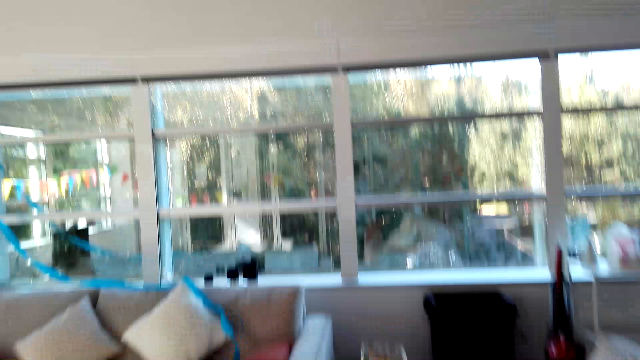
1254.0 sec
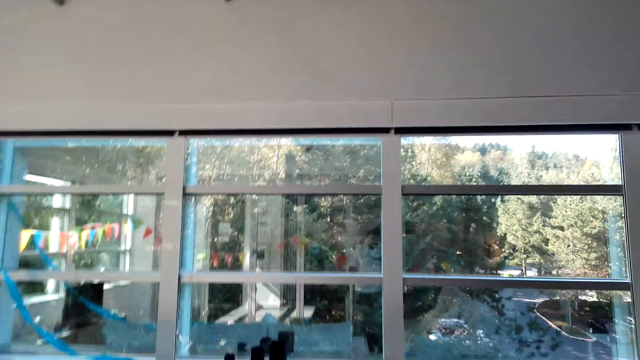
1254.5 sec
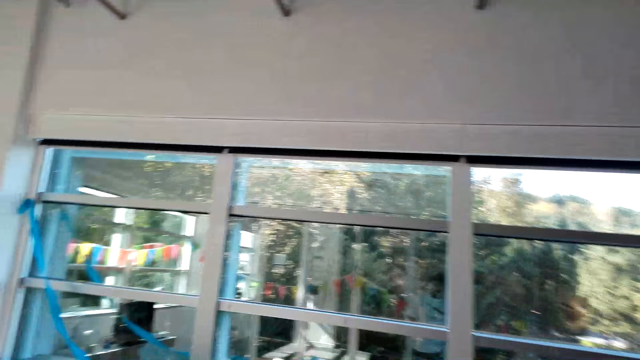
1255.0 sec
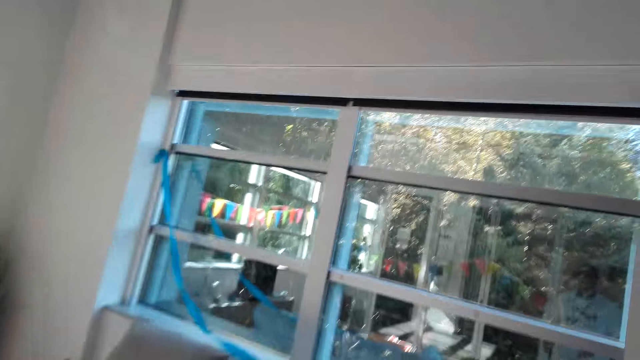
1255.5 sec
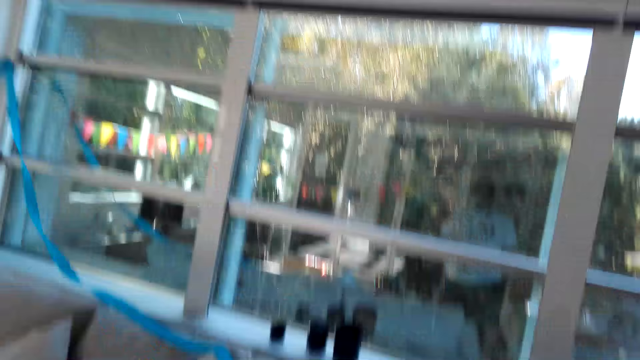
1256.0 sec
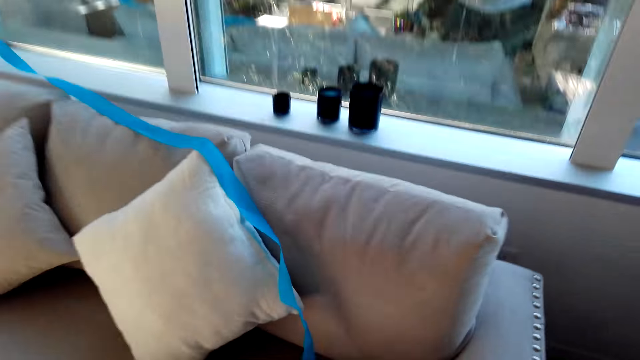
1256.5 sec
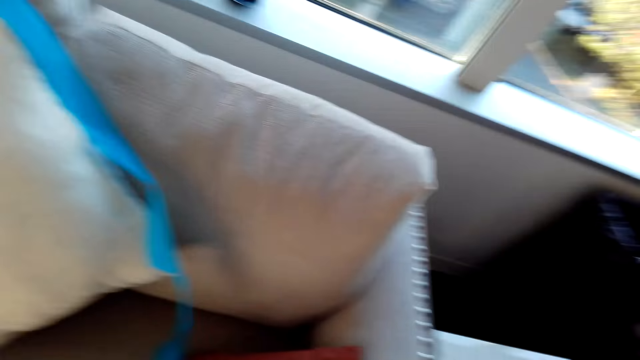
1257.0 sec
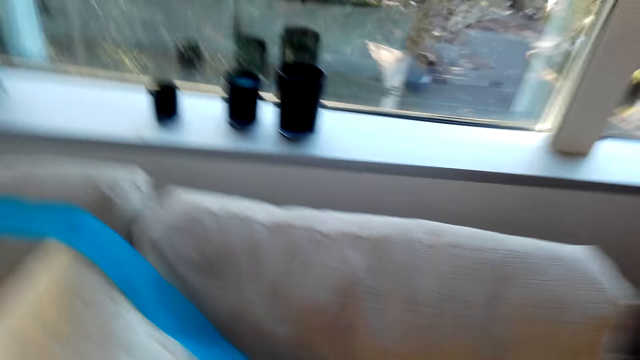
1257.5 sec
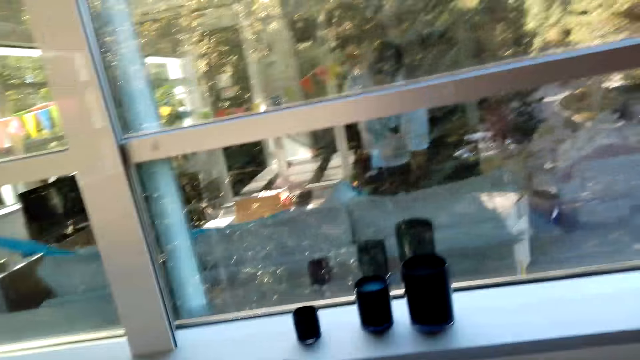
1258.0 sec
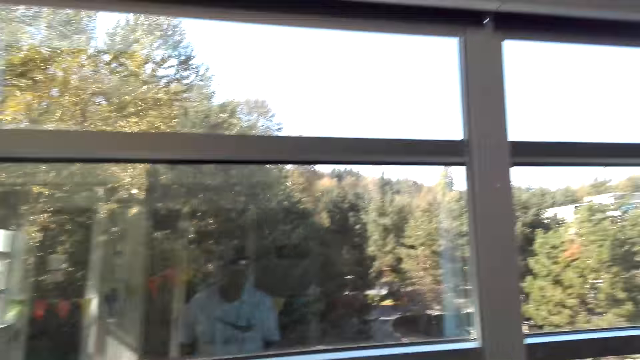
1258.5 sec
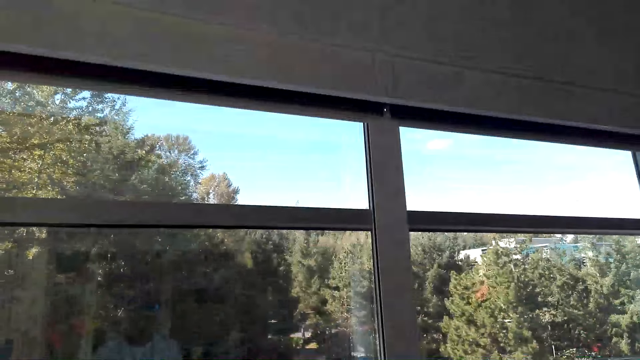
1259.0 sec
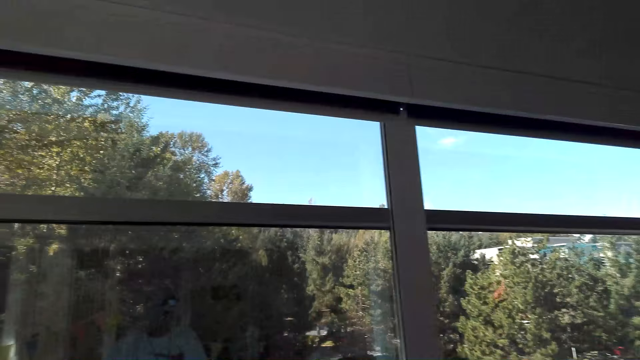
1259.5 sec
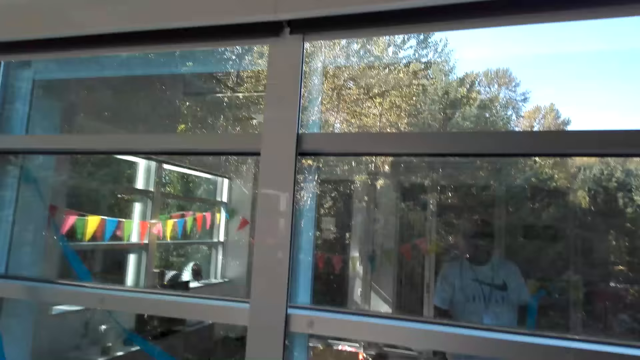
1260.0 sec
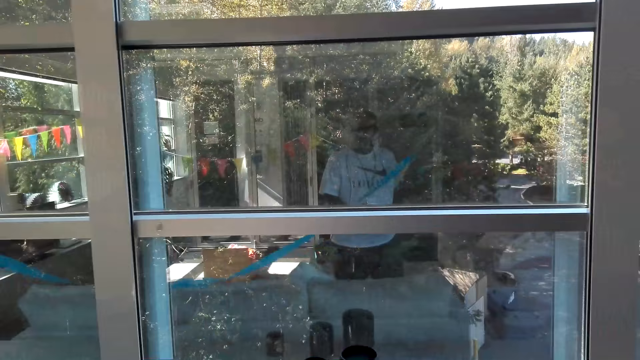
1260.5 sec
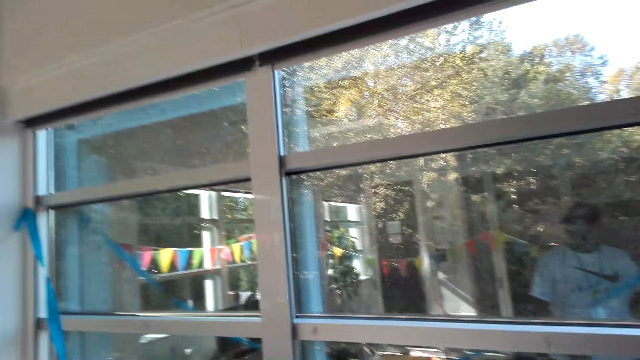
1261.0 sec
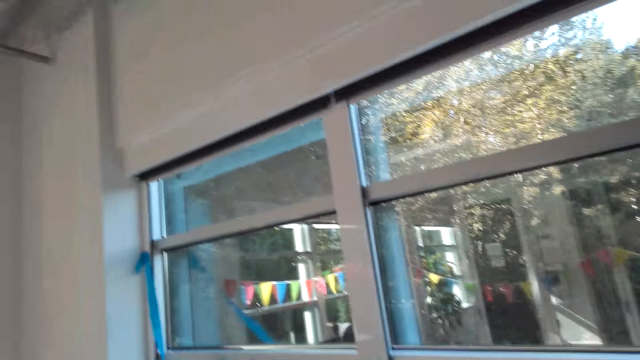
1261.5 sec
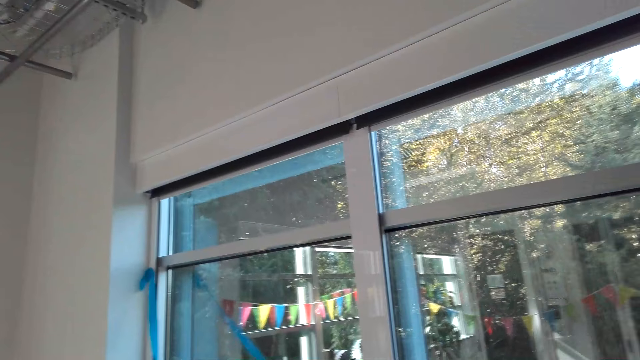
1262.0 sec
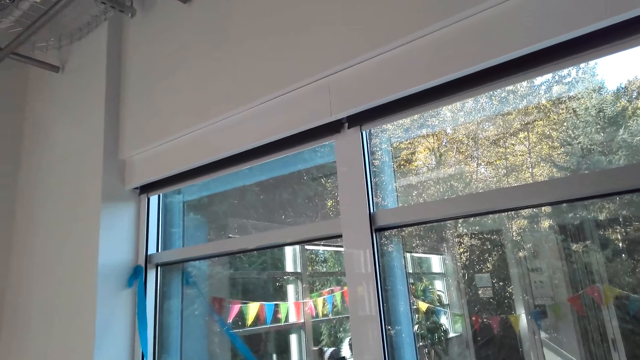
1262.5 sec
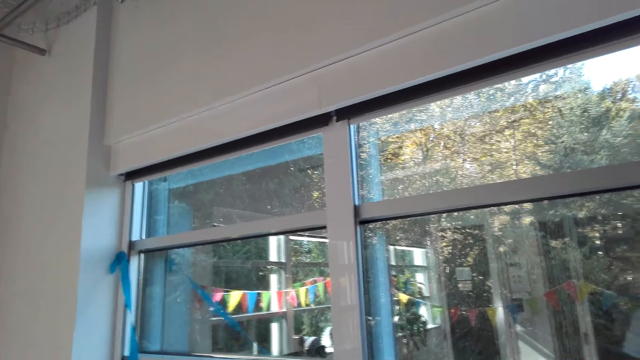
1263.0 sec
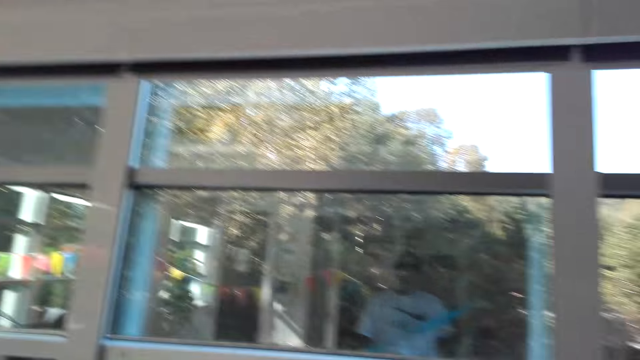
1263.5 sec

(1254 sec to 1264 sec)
The camera wearer holds a cloth décor with his hand.

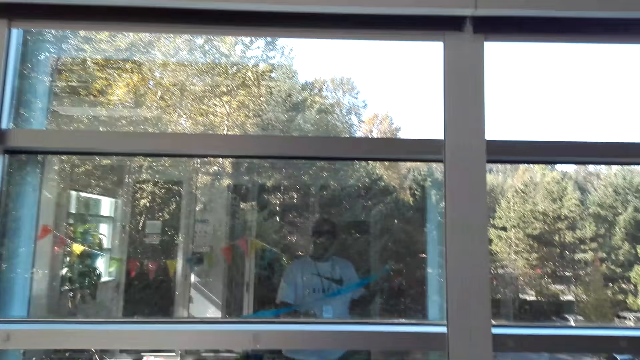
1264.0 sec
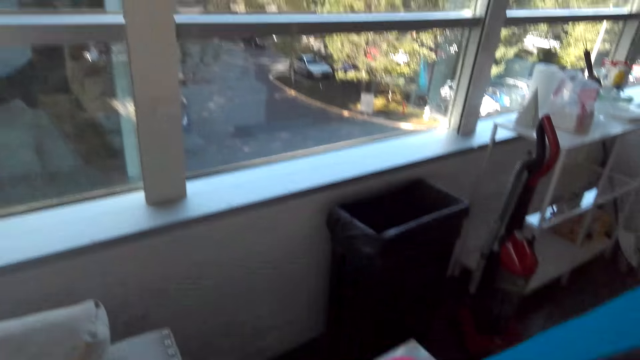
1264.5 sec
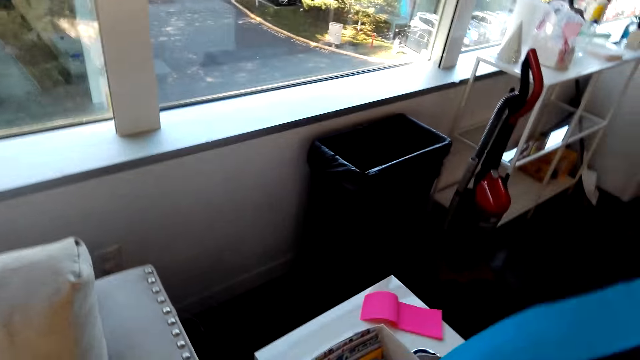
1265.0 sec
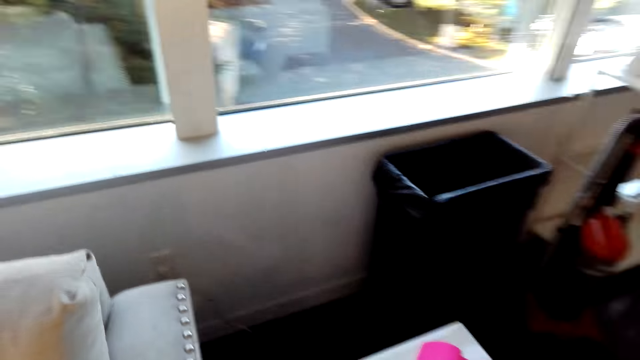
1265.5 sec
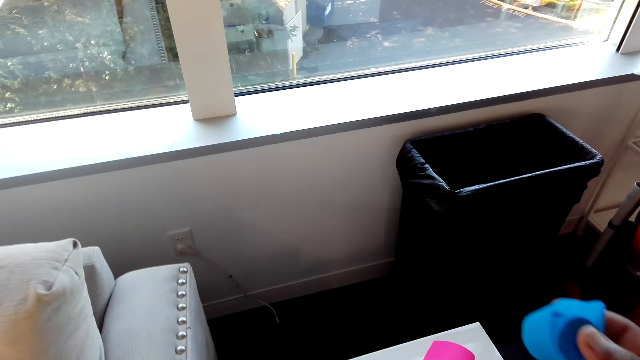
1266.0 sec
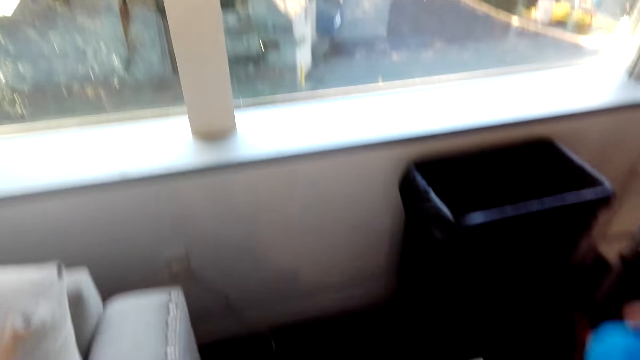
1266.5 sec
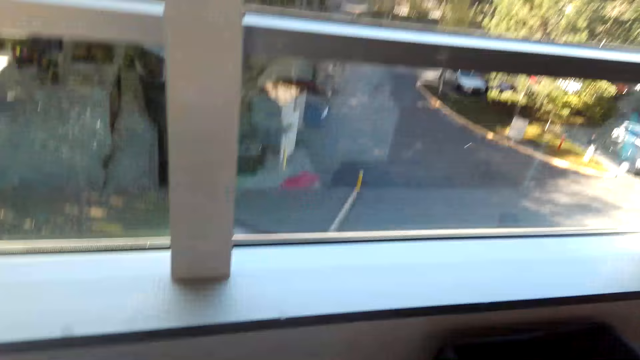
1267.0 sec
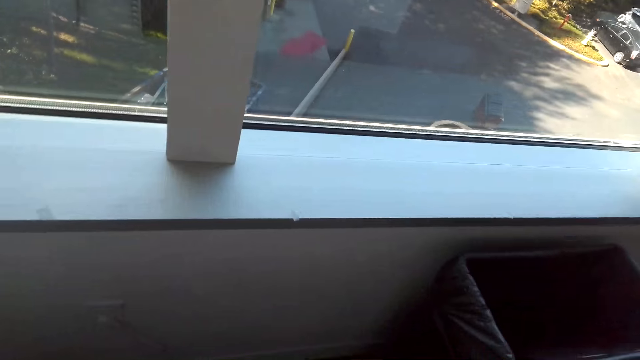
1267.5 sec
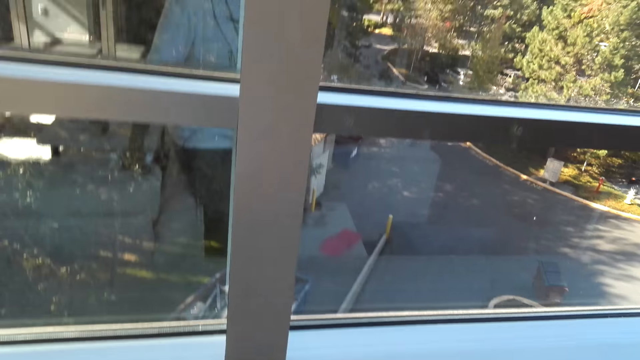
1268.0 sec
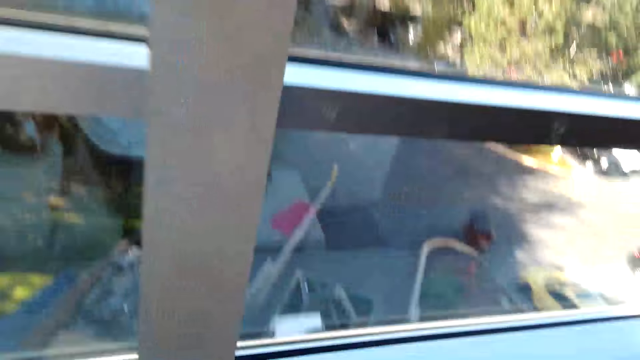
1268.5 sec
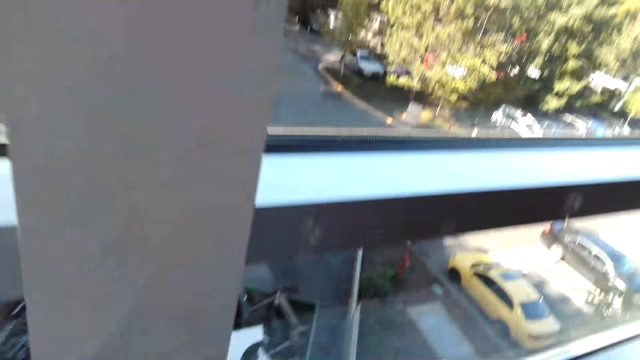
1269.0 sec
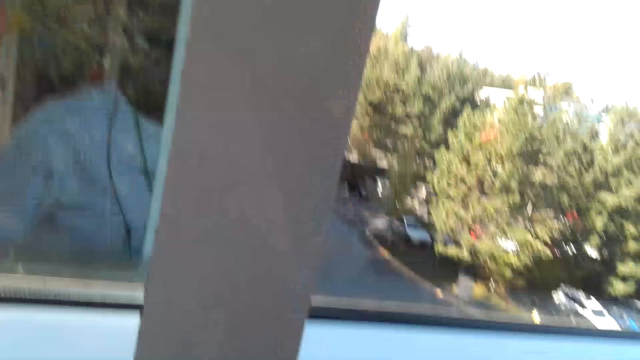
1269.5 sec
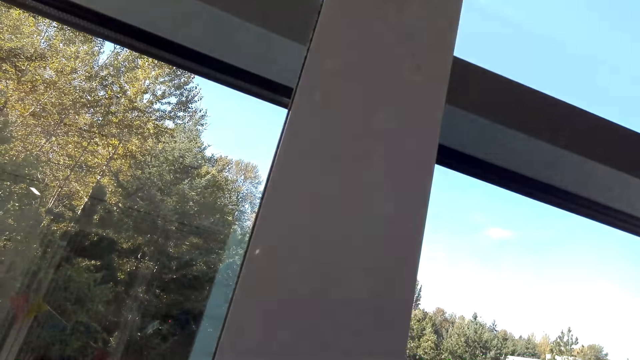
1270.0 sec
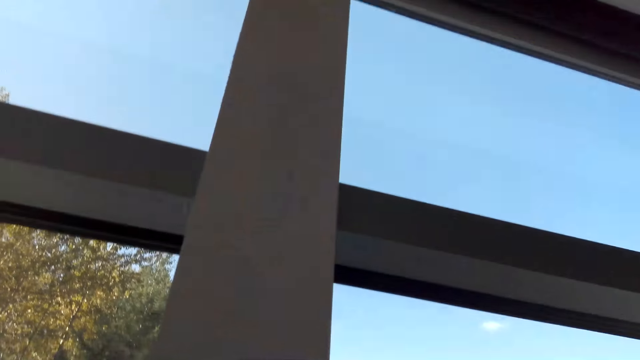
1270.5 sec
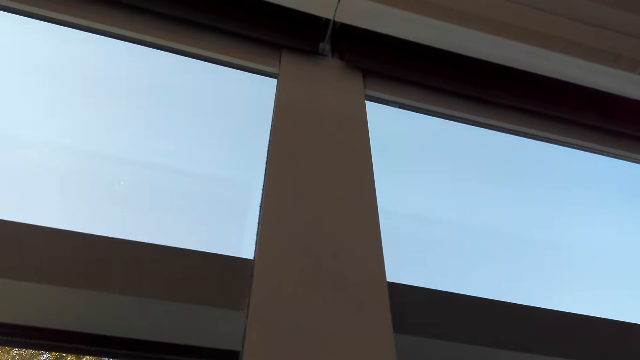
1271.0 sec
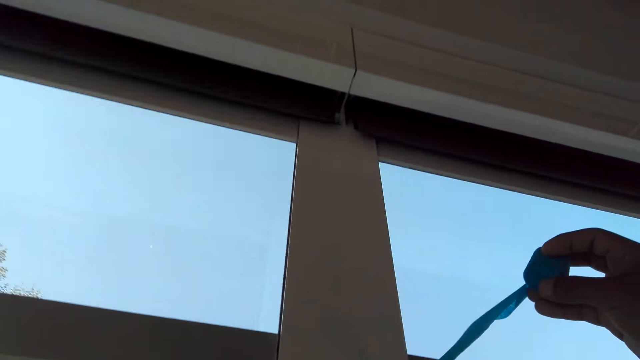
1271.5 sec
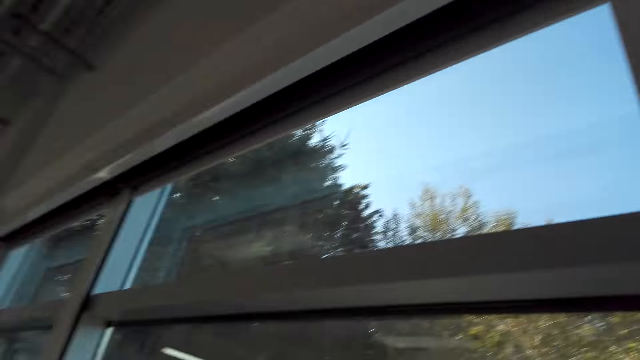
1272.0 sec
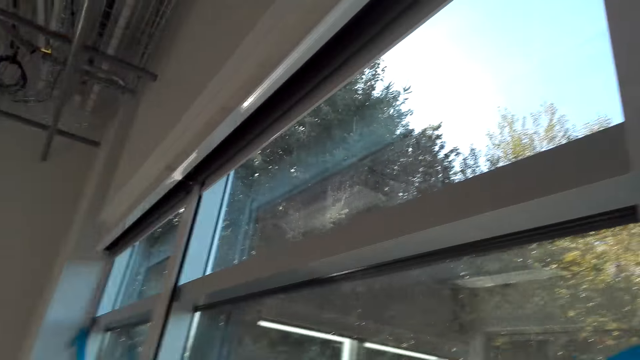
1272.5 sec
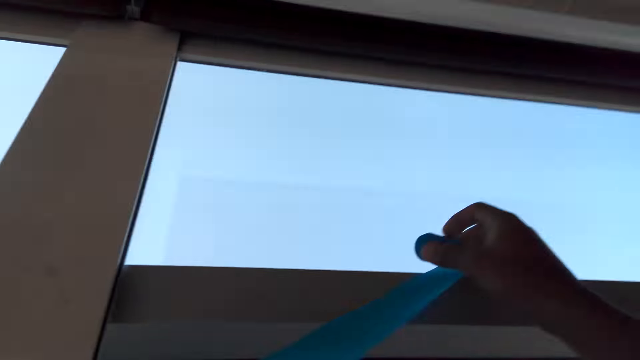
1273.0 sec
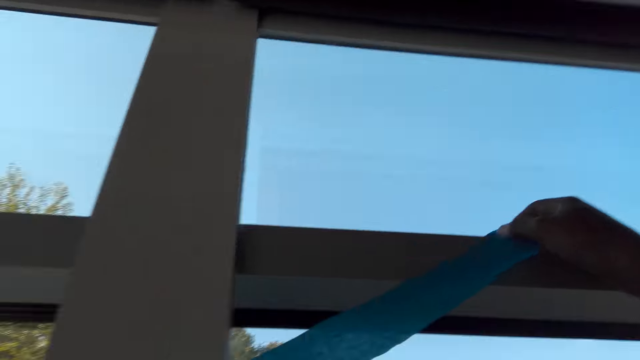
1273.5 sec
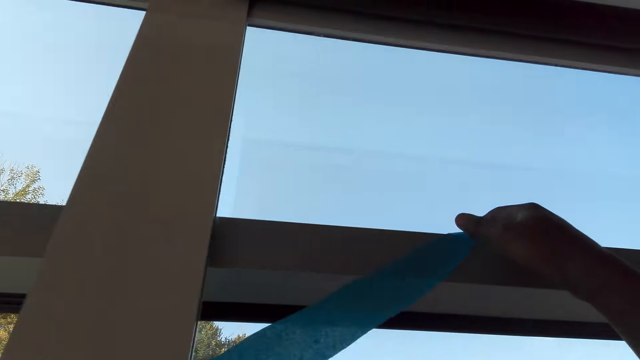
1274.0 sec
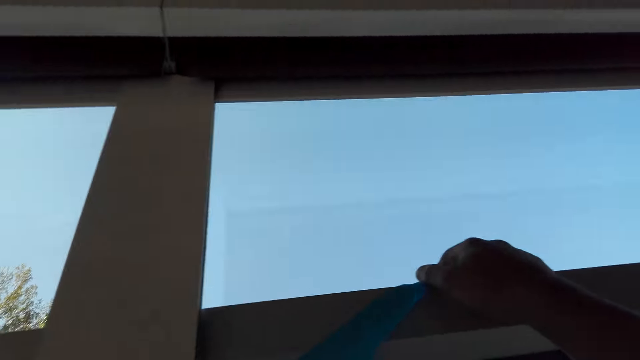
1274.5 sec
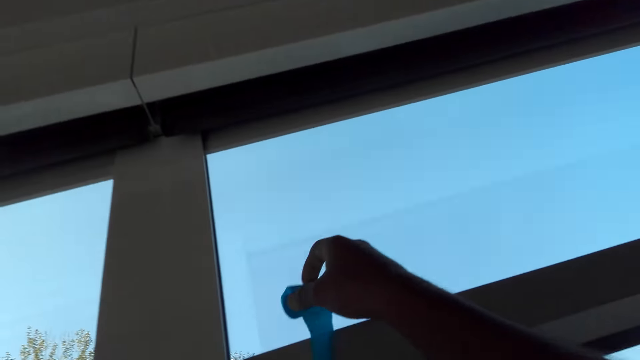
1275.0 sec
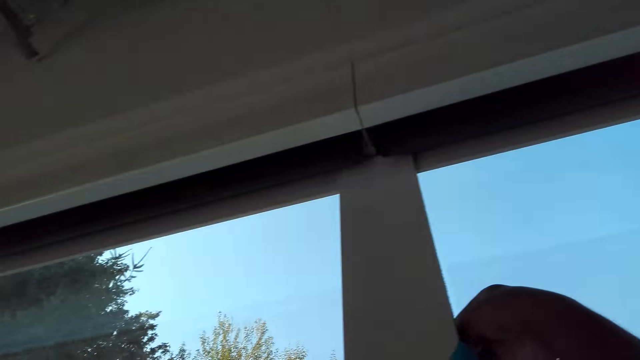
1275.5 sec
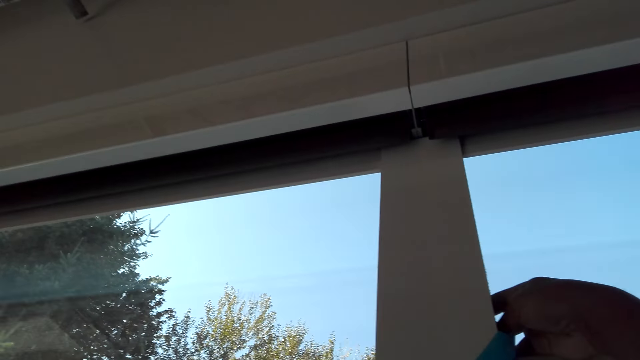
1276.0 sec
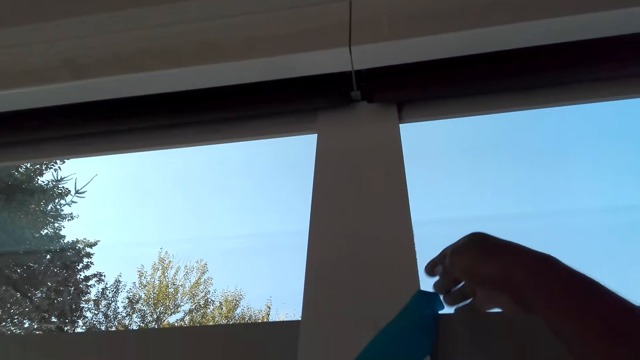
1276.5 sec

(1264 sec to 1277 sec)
The camera wearer lifts up a paper craft and walks around the room. They align the paper décor on the window frame and put the paper craft on the window frame.
